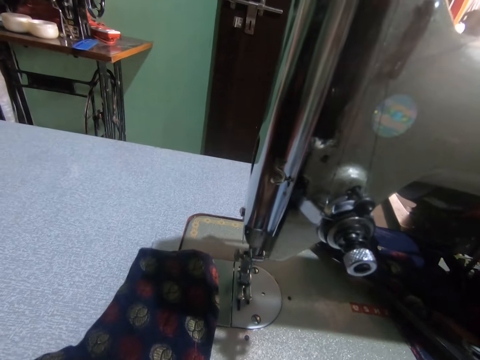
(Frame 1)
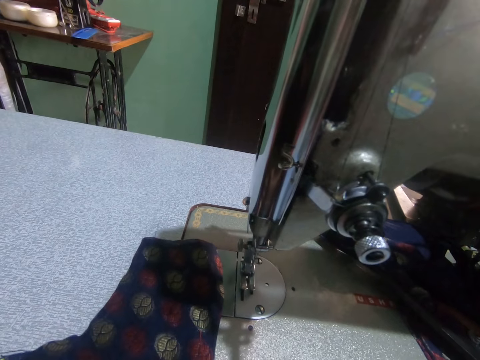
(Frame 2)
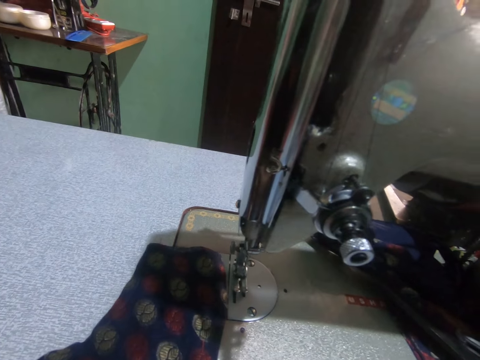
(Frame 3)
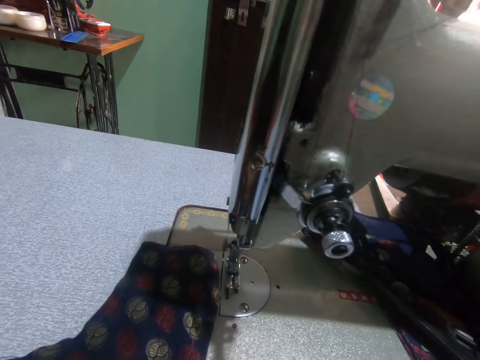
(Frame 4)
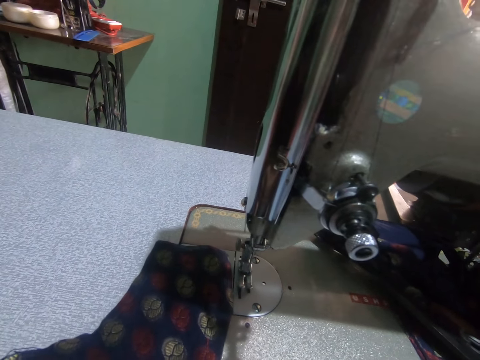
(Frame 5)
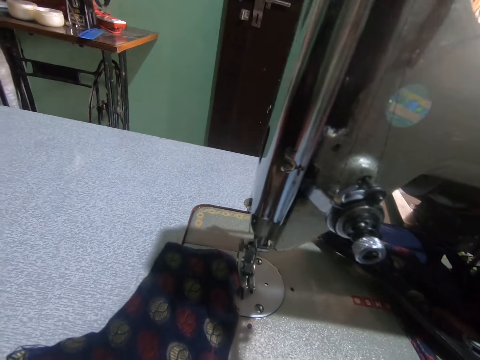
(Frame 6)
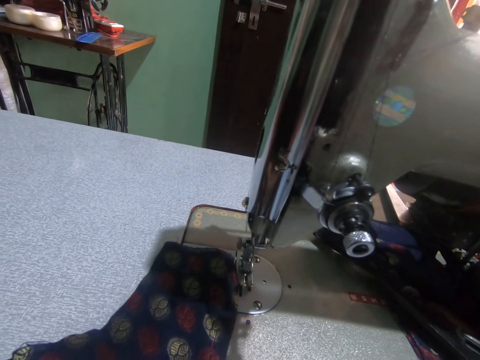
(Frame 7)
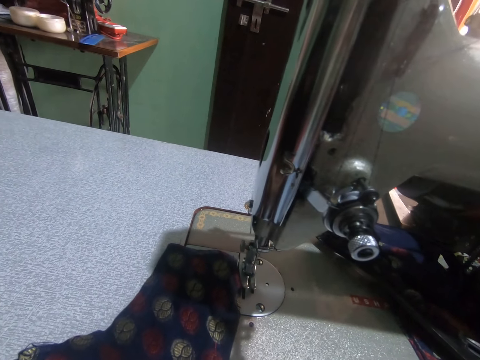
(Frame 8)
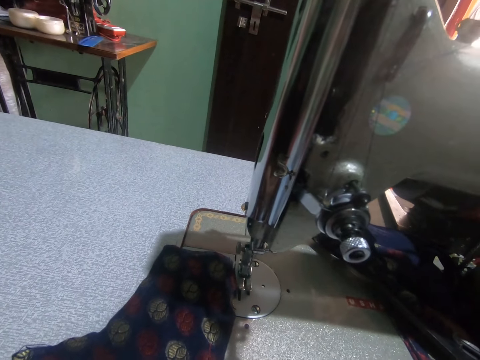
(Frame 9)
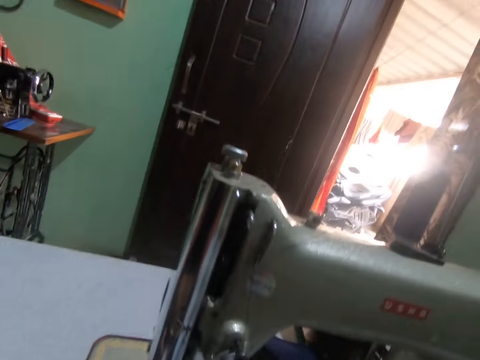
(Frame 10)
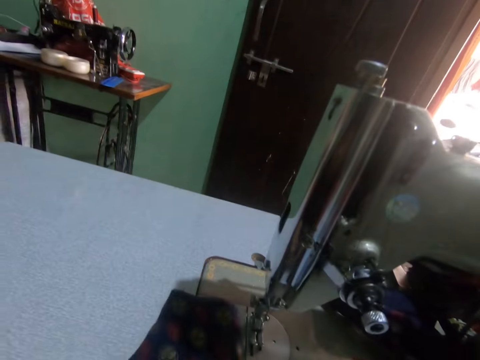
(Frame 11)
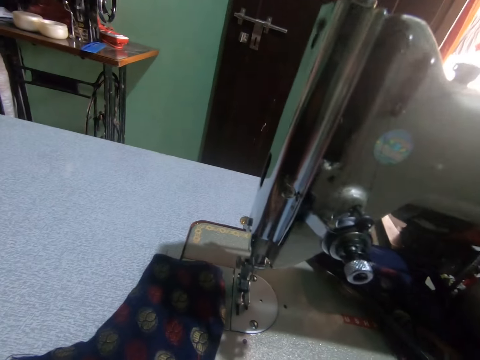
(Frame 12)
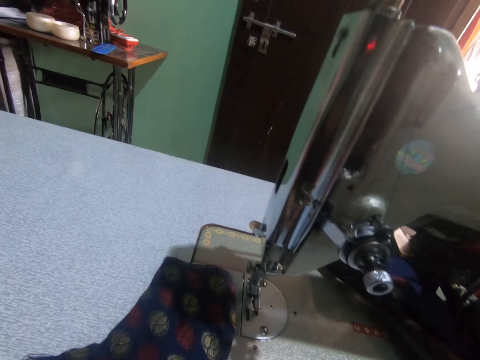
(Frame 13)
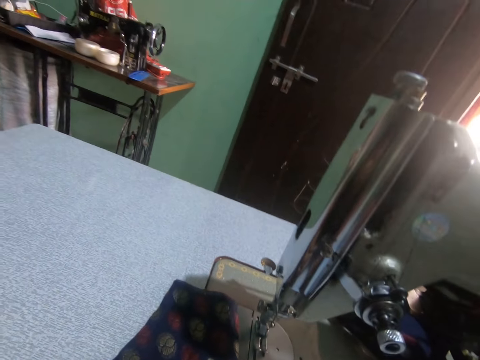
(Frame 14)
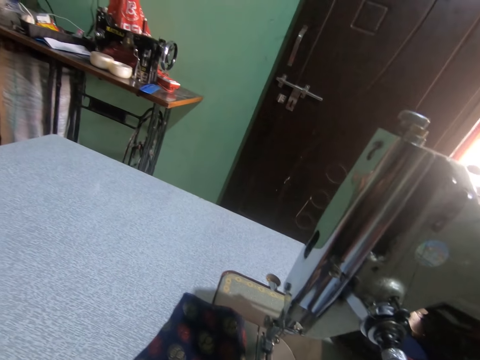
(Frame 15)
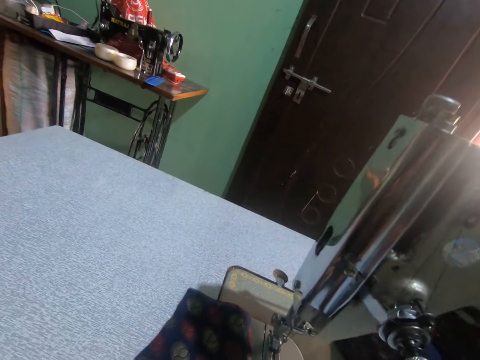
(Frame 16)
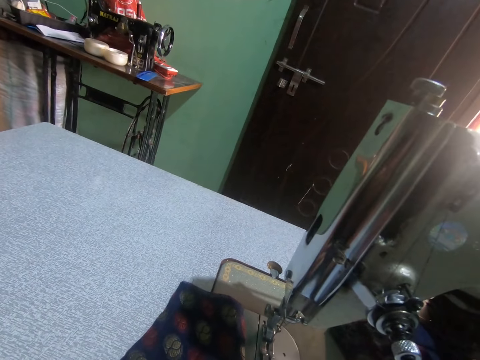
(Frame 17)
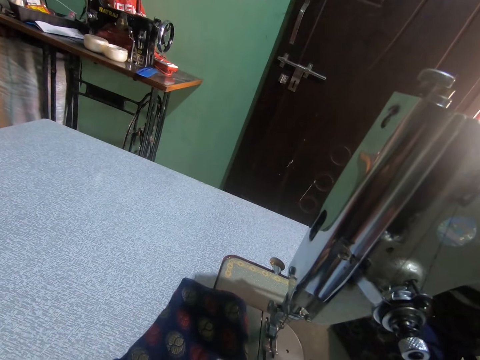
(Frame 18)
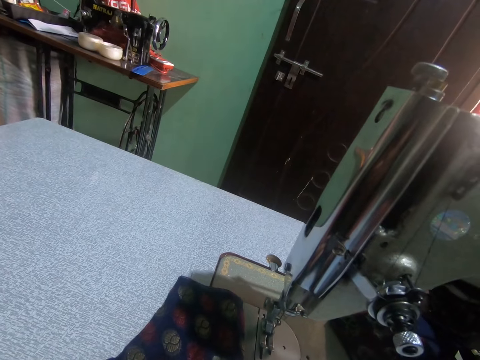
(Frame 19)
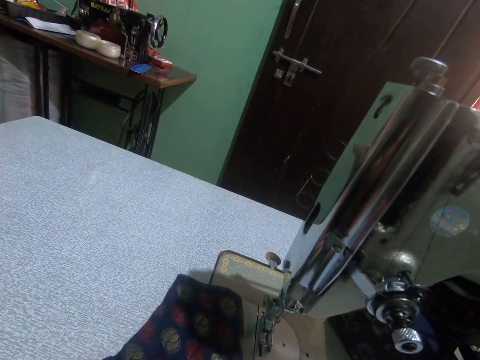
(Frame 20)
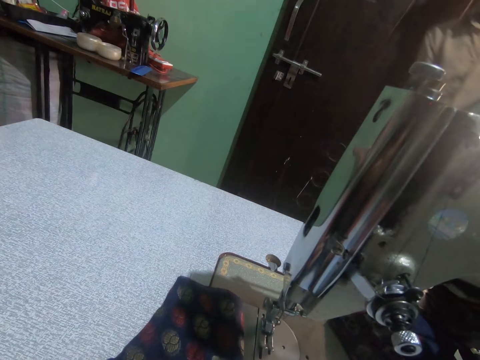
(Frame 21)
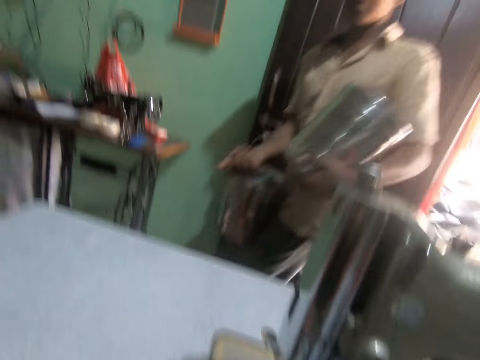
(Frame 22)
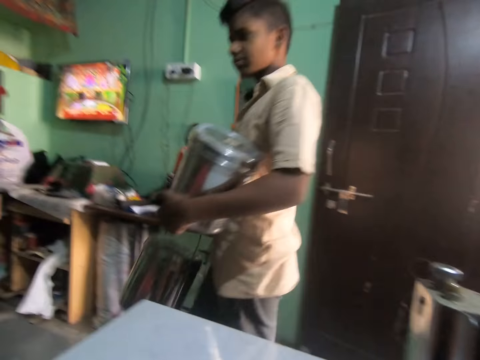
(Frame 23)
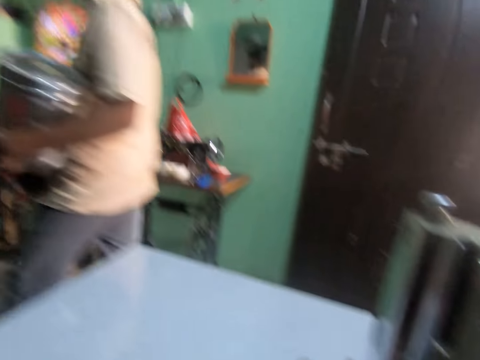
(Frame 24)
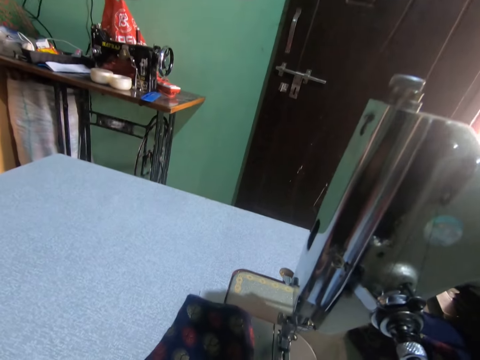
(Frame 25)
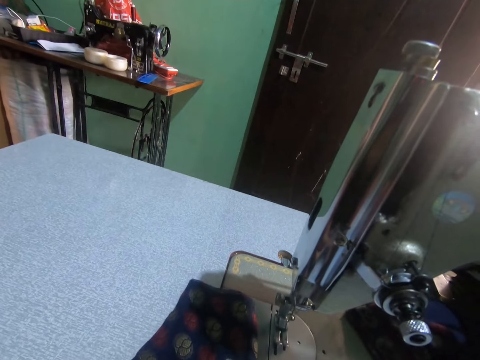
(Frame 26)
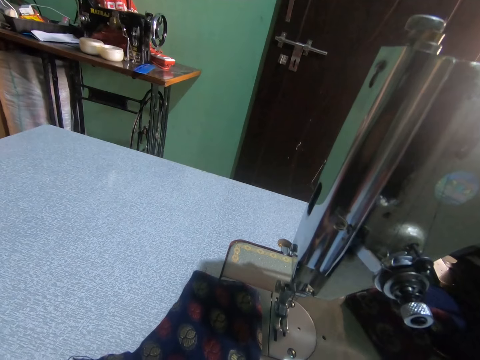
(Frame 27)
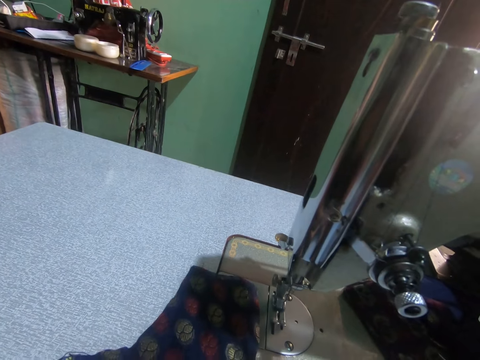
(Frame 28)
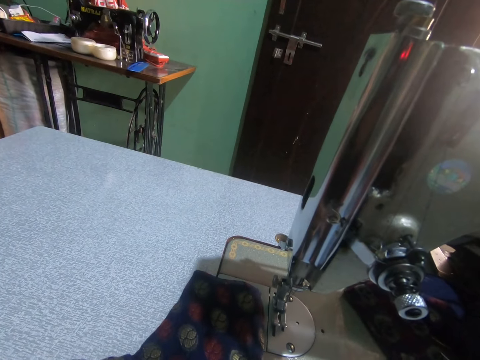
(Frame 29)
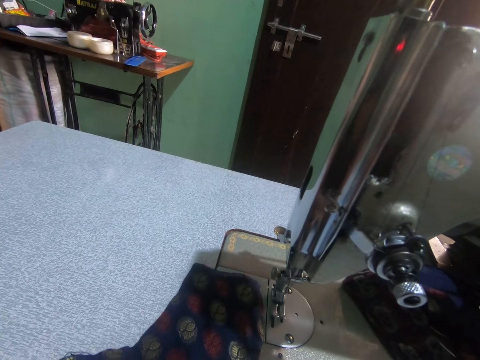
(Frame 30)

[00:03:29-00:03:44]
The camera wearer turns around. They hold the fabric on the sewing machine. A man walks around and carries metallic tins. The camera wearer interacts with the man. They hold the fabric on the sewing machine.

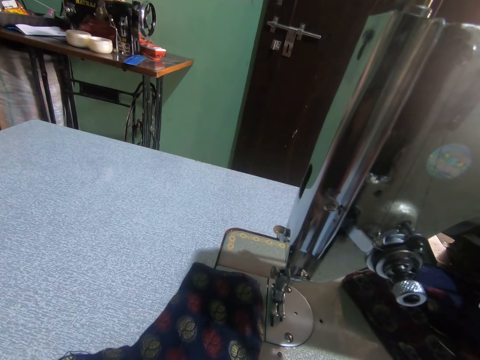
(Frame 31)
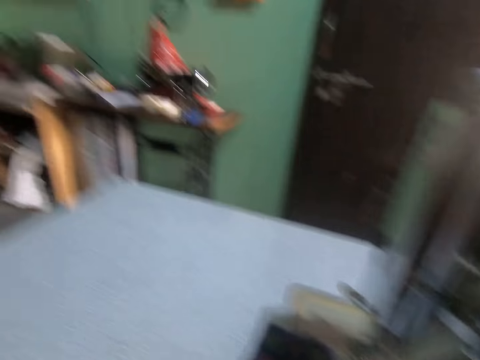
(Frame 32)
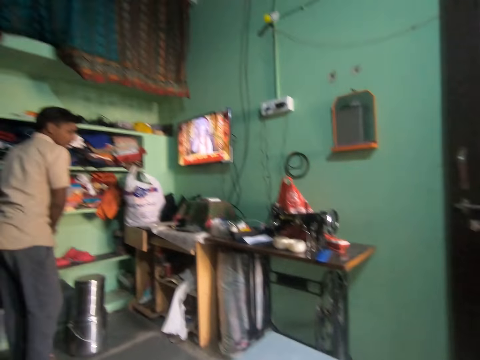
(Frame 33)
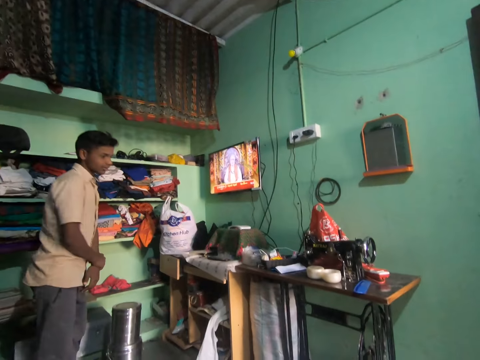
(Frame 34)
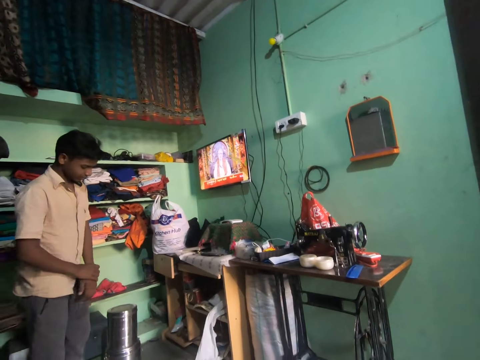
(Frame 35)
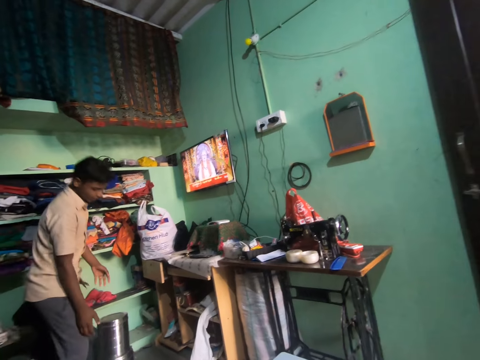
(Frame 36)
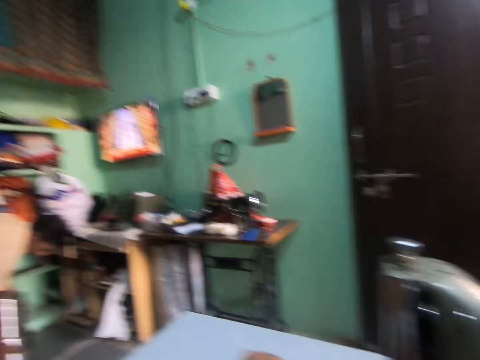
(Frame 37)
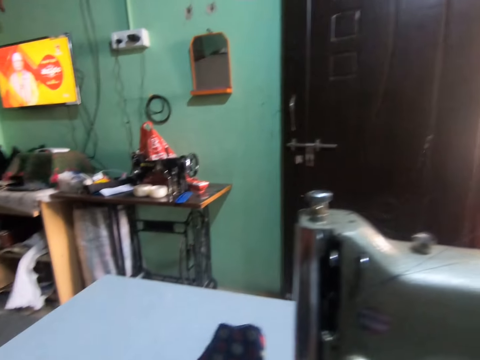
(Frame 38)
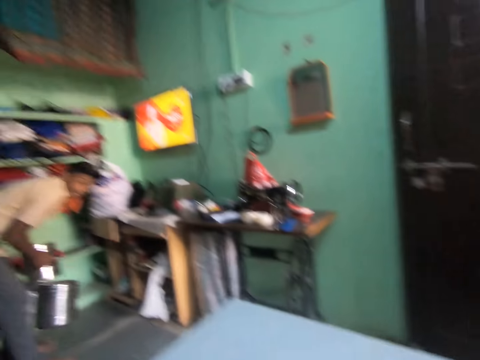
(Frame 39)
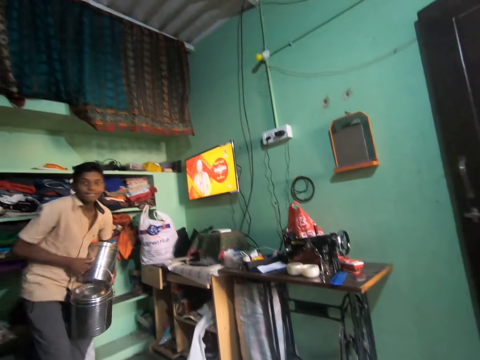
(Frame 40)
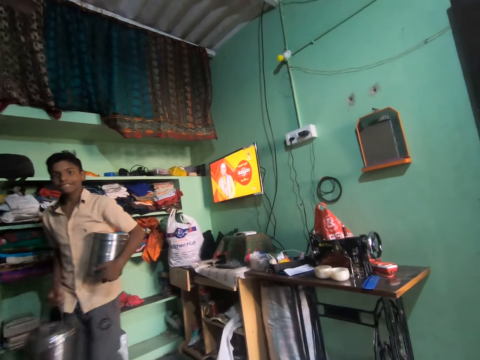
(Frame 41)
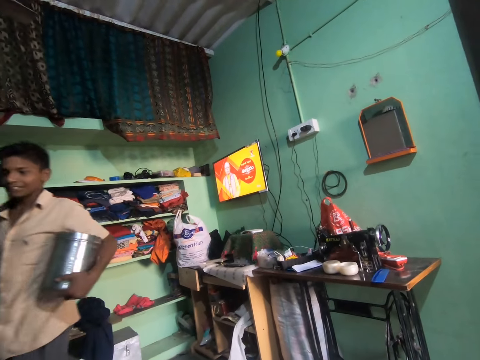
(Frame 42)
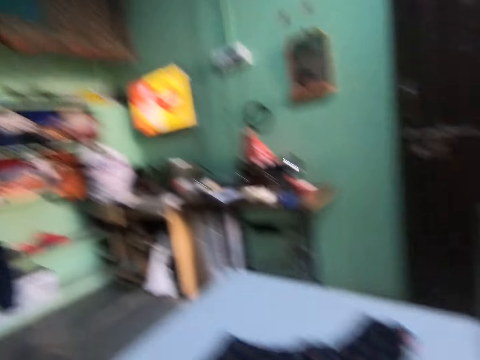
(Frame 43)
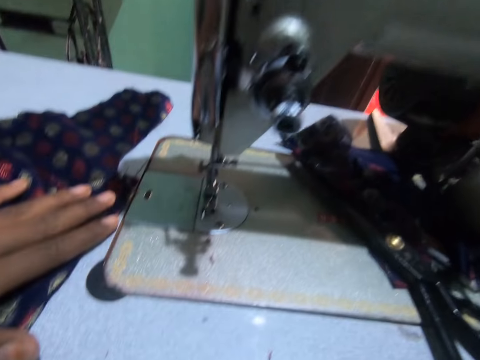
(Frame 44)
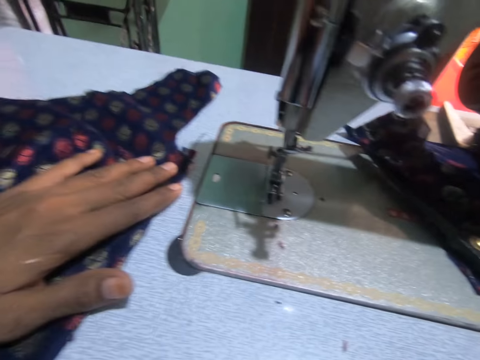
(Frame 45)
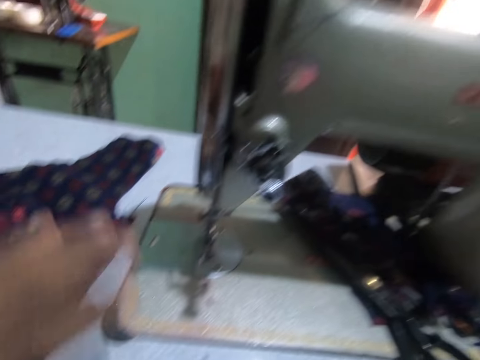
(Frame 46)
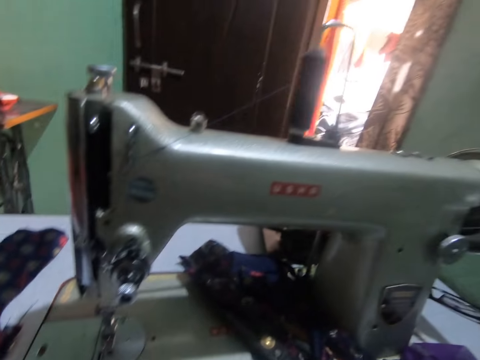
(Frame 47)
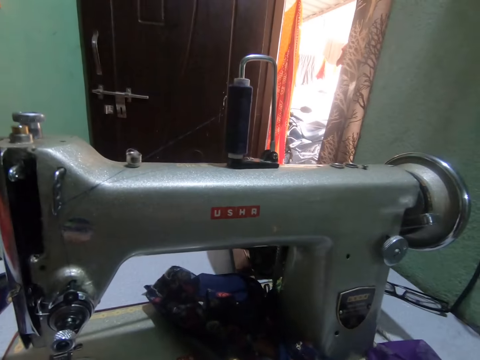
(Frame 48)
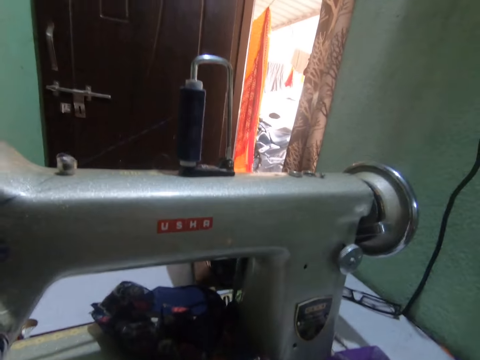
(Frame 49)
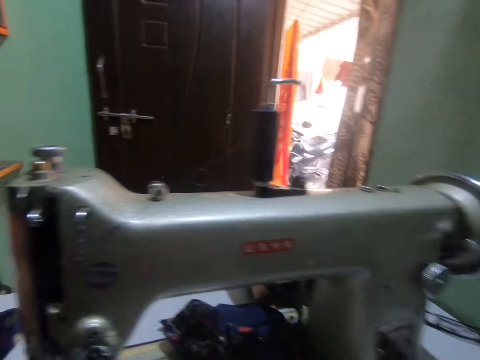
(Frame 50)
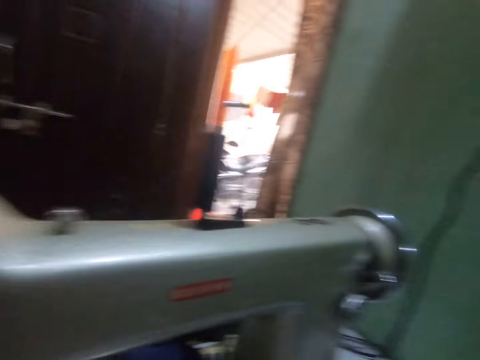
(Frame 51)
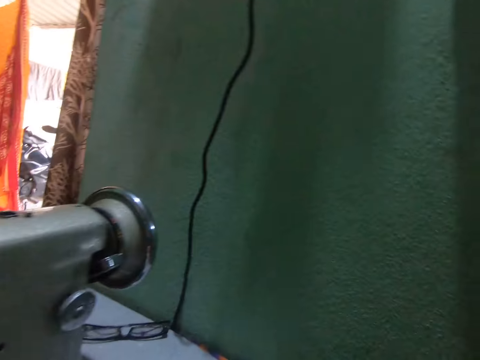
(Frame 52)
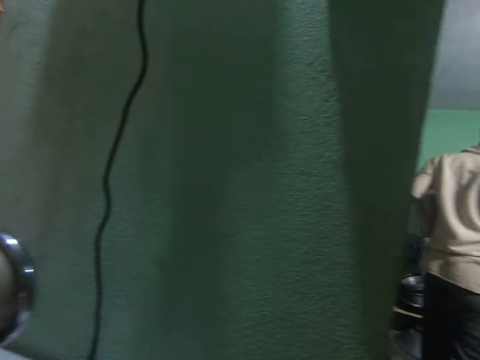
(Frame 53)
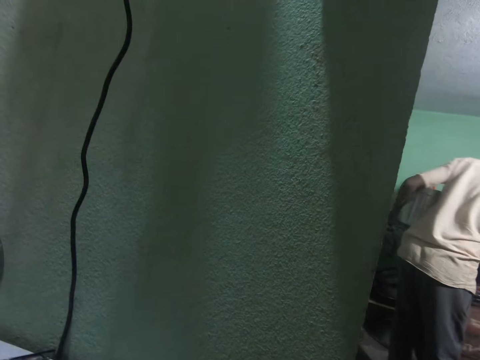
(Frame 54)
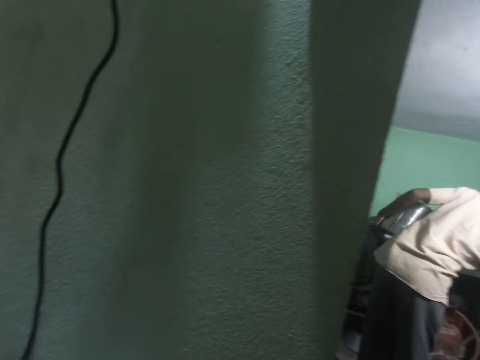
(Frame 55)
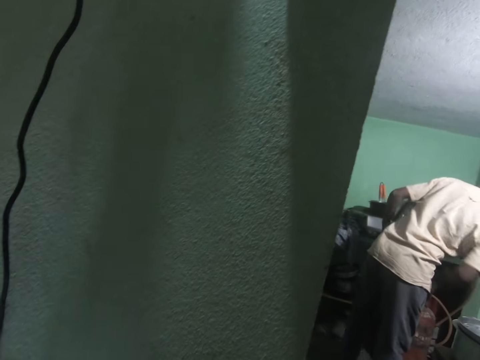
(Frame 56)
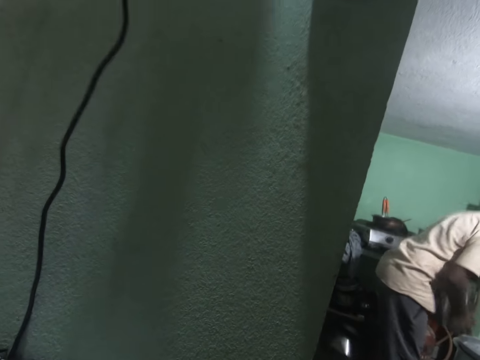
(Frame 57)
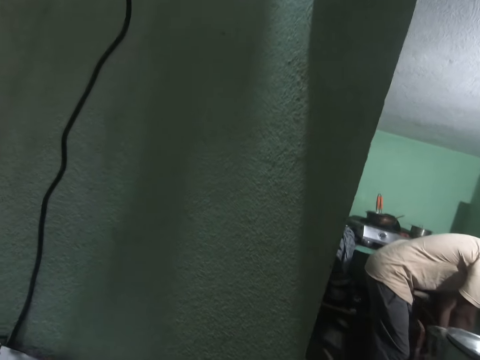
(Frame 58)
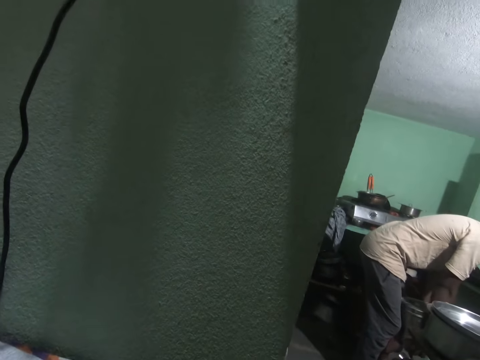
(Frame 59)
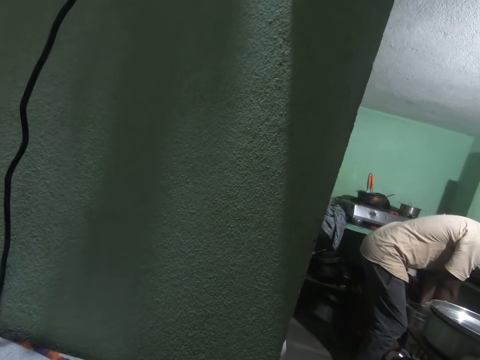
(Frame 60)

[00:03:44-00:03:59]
The camera wearer turns around. A man walks around and bends down. The camera wearer turns around. The man carries some buckets from the floor. The man holds metallic tins and walks around. The camera wearer turns around. They hold the fabric on the sewing machine. They turn to the side. The man holds the metallic tins and puts the metallic tins down.
